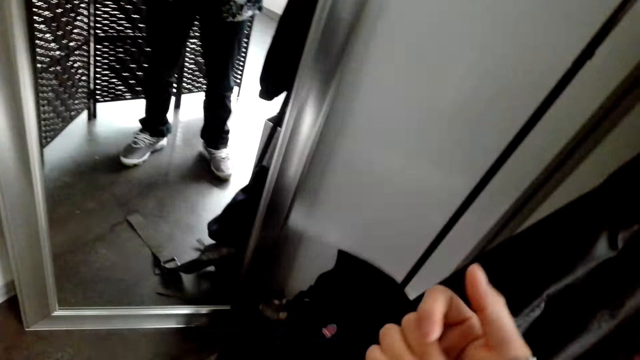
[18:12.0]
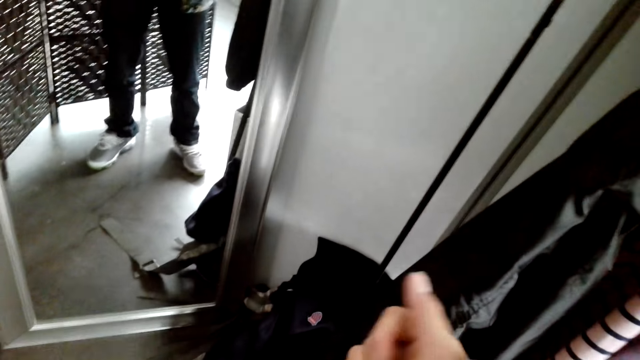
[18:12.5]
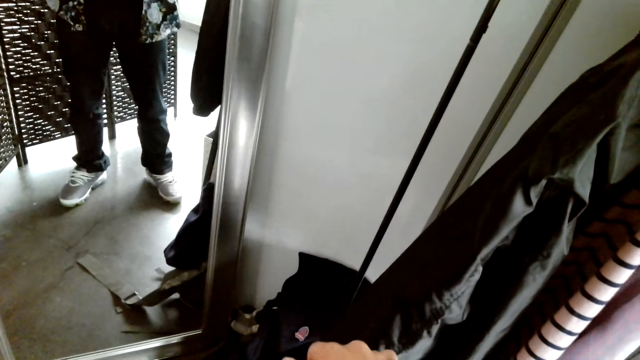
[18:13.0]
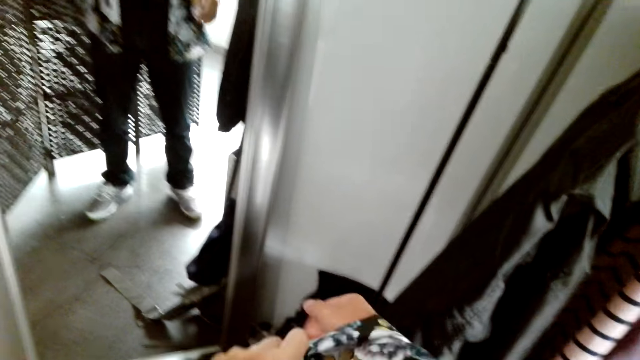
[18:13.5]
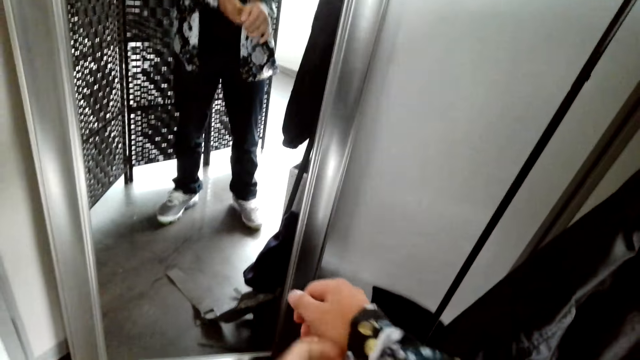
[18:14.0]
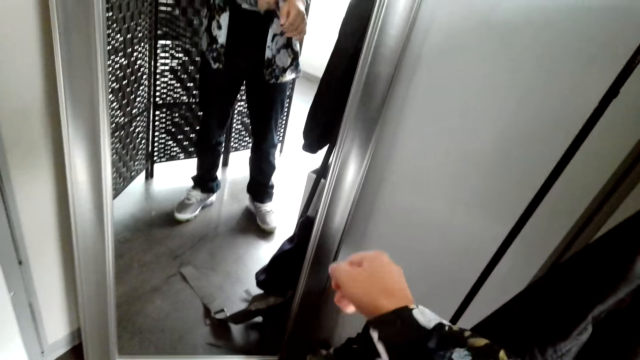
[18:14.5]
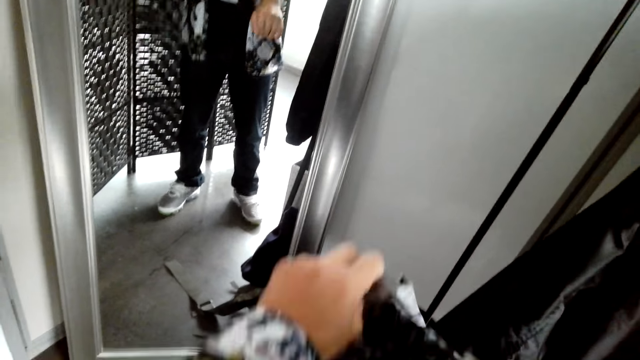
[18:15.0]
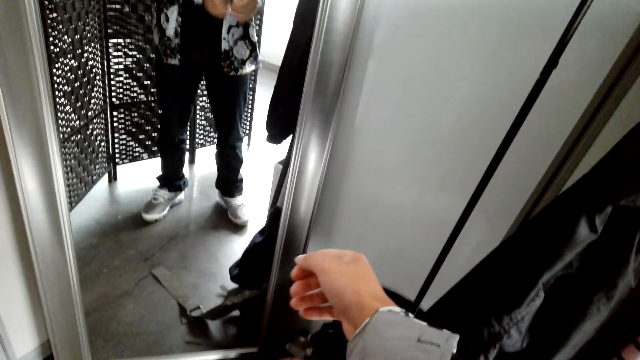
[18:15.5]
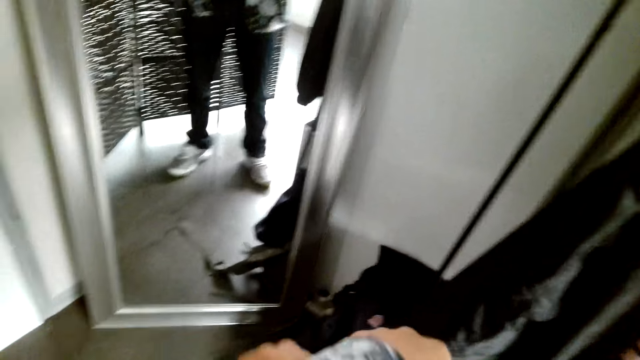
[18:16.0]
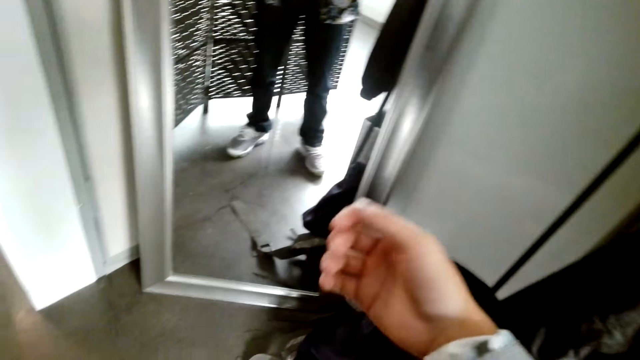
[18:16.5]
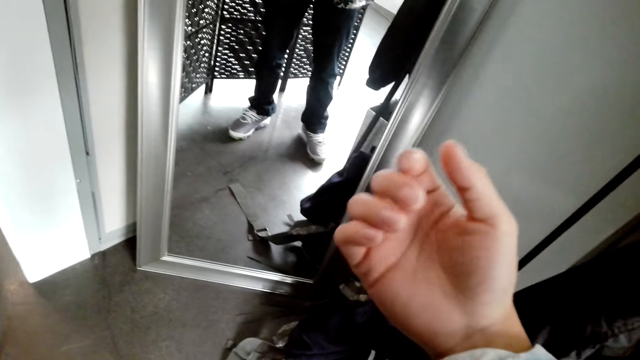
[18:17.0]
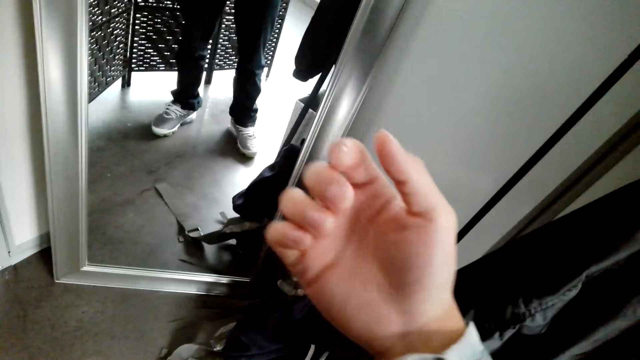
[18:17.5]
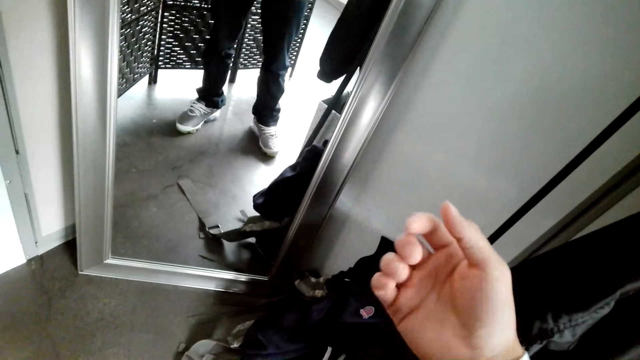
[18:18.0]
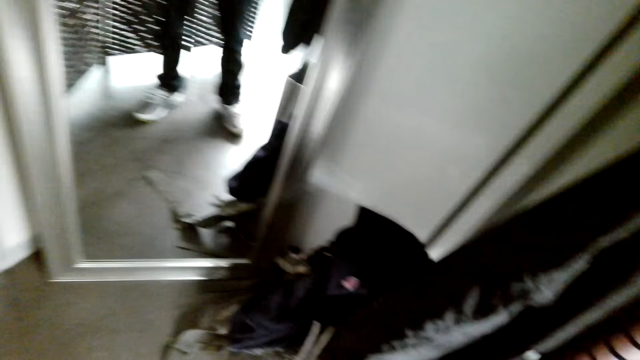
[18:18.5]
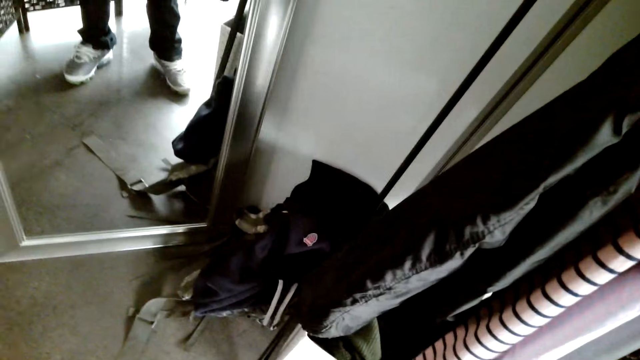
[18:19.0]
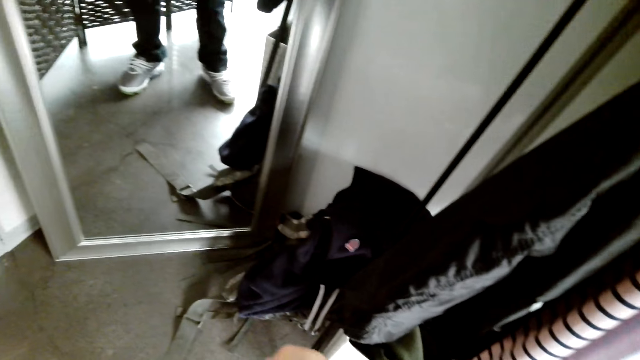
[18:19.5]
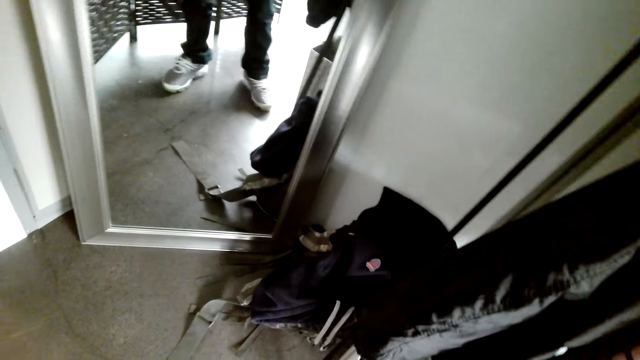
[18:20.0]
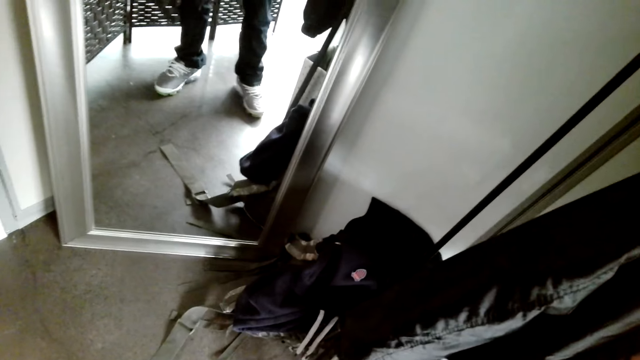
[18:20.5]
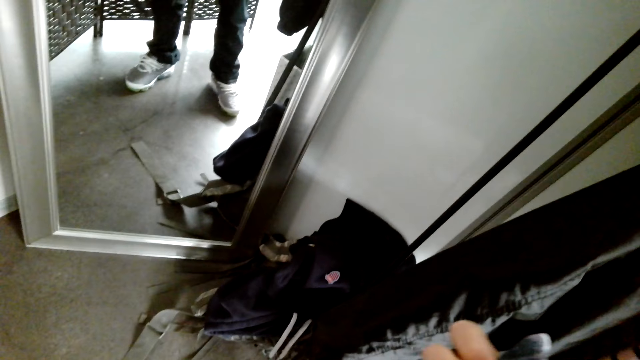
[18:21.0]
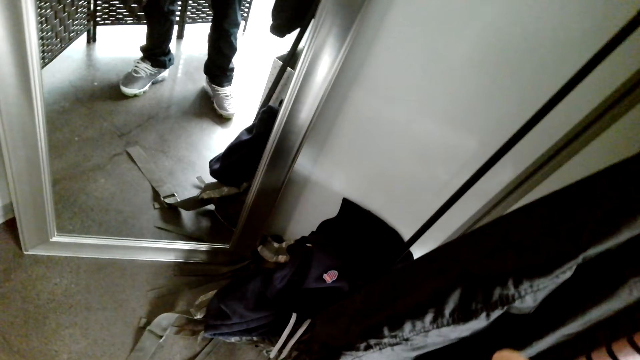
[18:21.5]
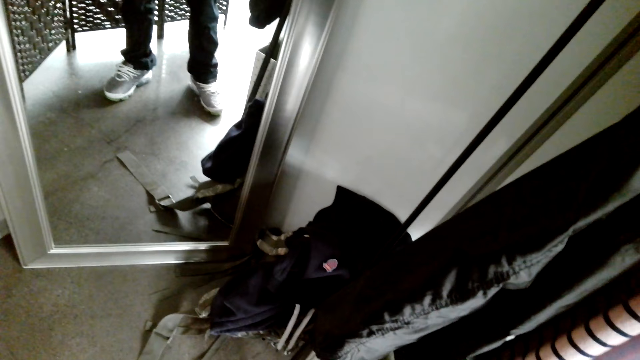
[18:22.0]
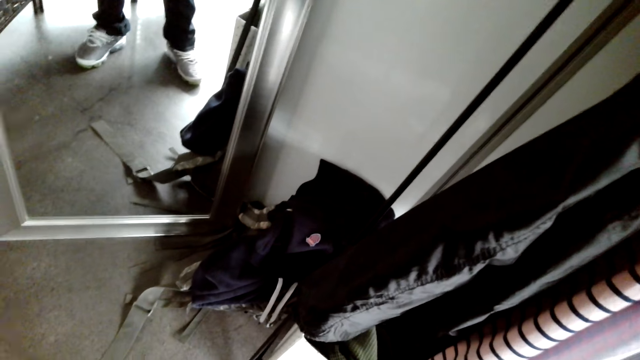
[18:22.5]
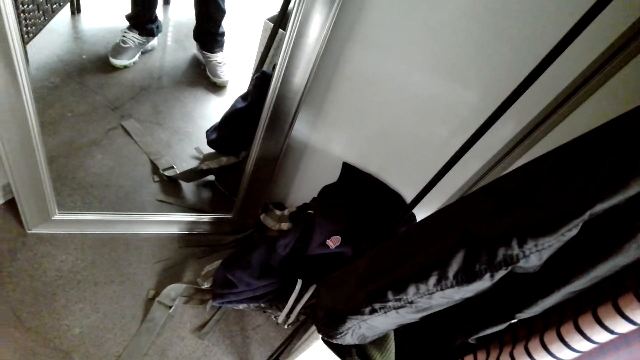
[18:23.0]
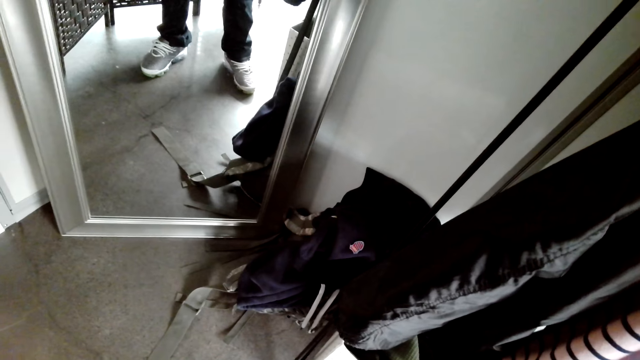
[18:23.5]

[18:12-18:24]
The camera wearer folds the shirt.

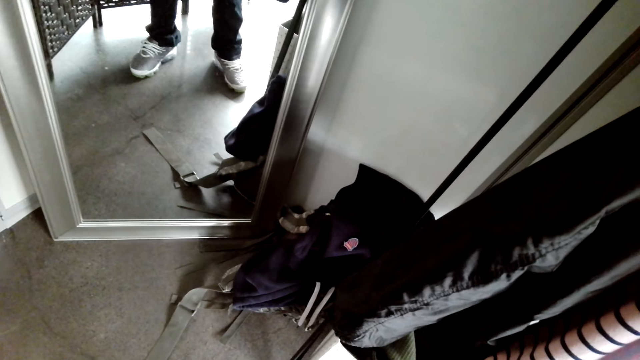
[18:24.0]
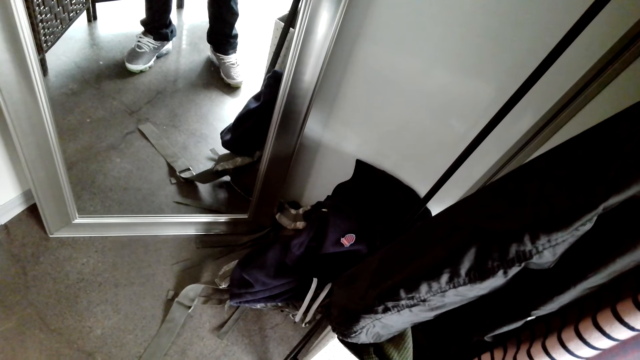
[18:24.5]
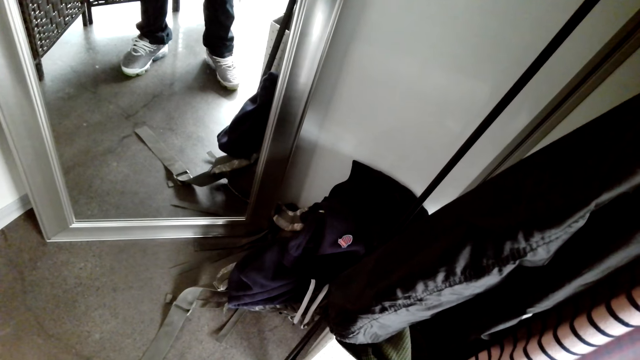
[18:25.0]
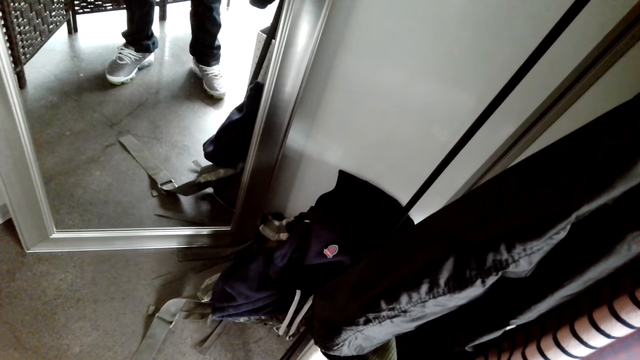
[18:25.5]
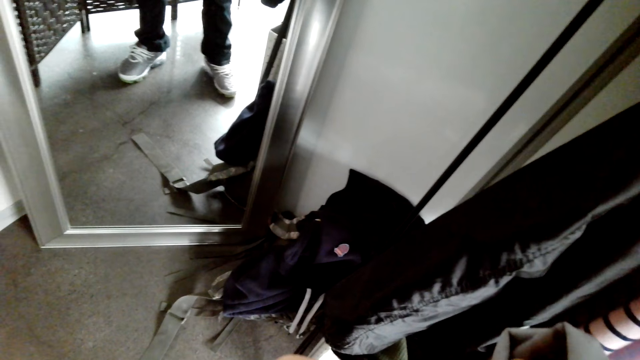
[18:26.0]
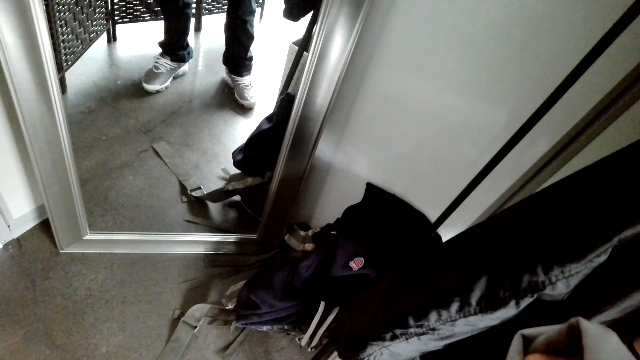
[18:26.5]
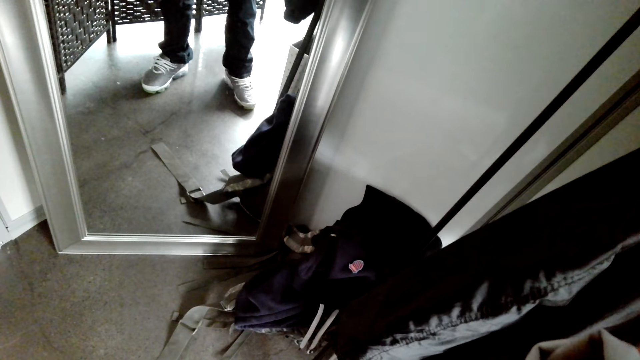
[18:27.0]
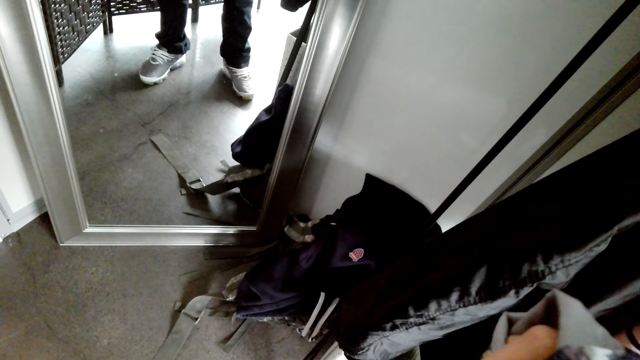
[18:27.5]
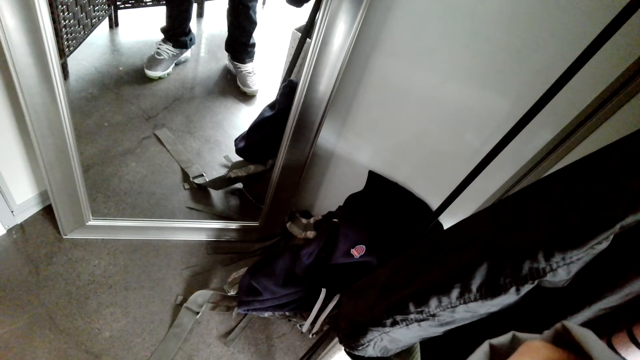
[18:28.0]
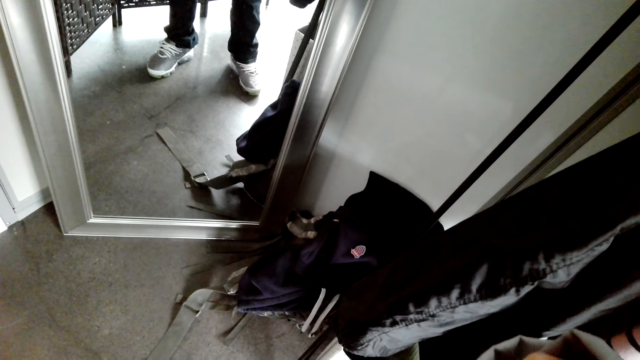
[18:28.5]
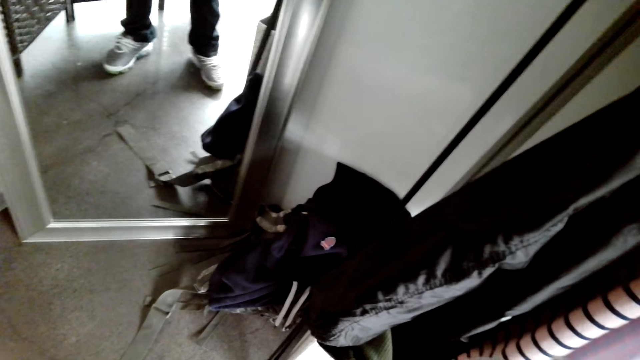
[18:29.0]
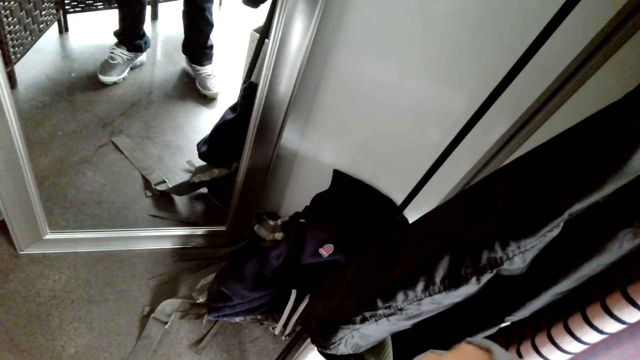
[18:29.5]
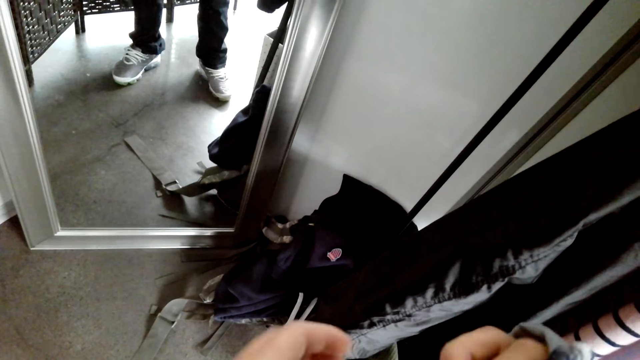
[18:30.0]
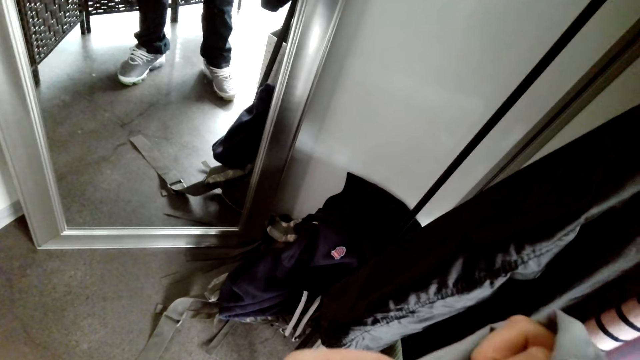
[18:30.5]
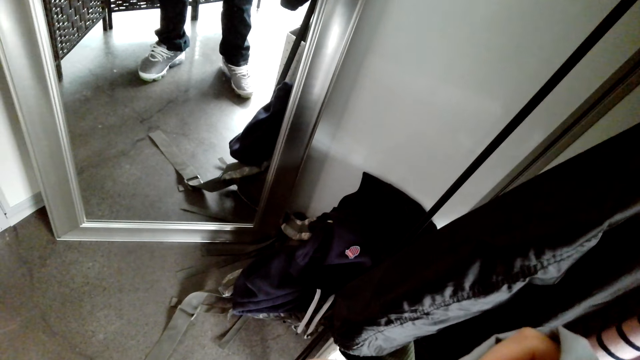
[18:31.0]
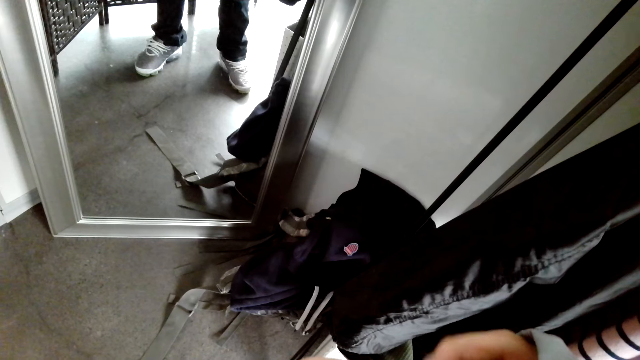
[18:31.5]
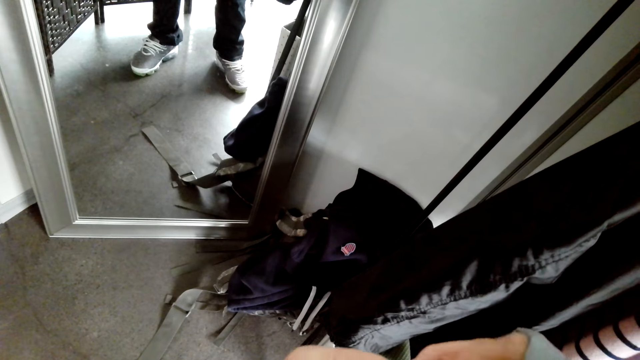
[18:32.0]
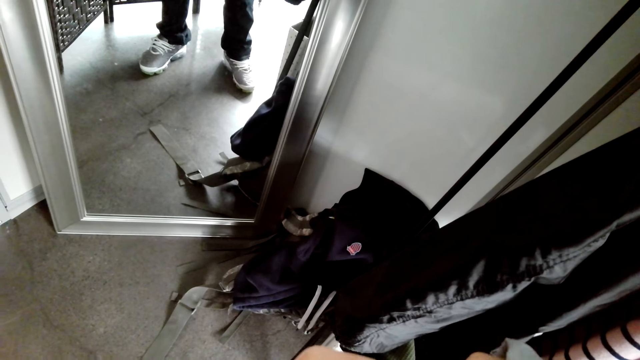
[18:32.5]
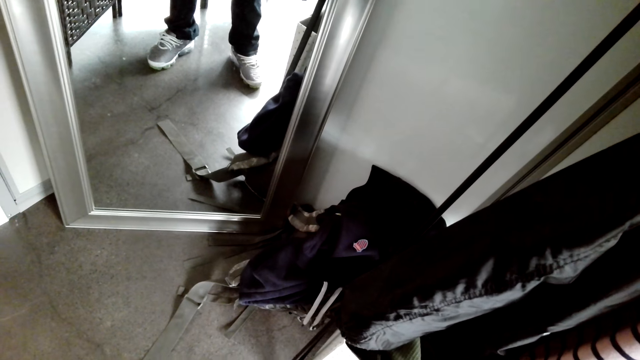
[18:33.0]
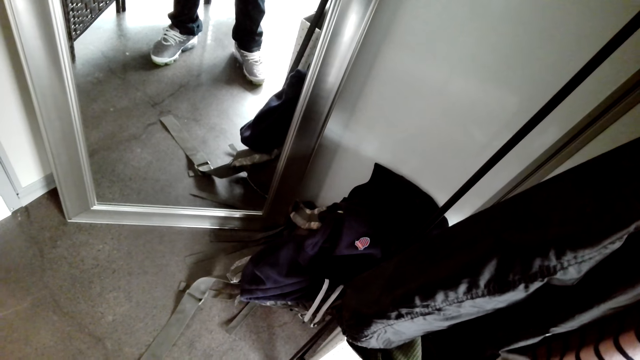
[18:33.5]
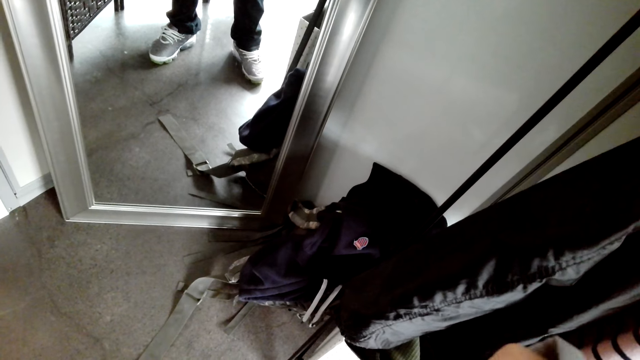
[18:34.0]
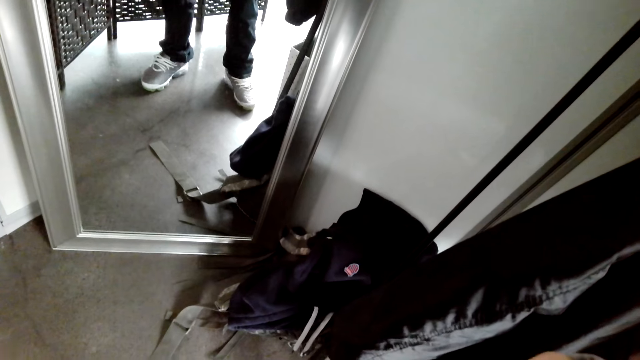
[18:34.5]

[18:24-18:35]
The camera wearer buttons the shirt.
